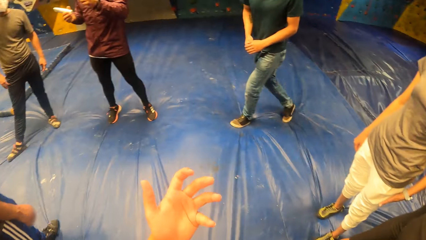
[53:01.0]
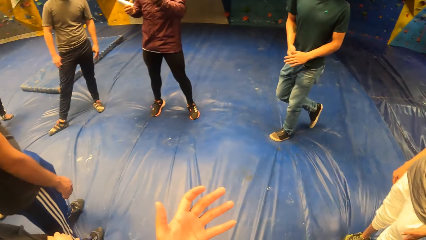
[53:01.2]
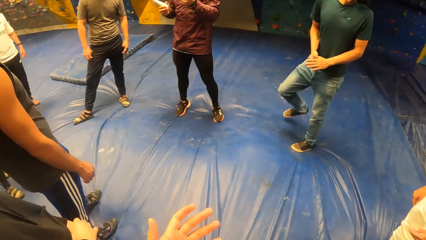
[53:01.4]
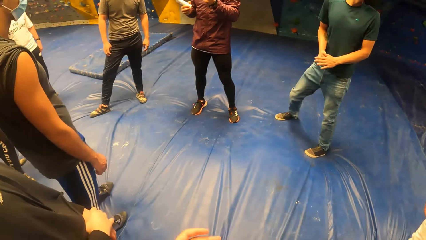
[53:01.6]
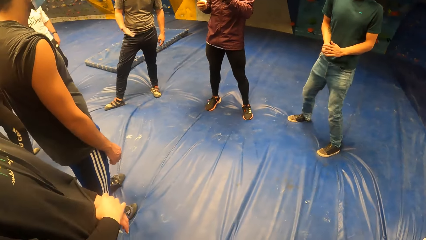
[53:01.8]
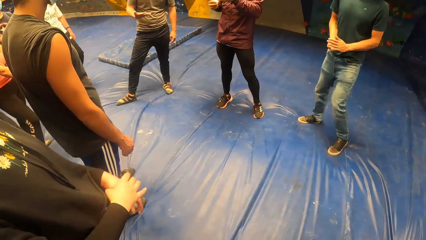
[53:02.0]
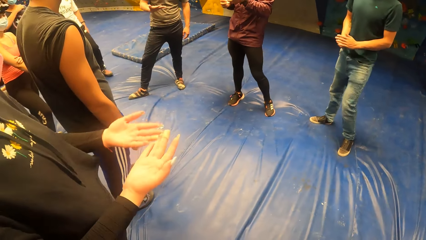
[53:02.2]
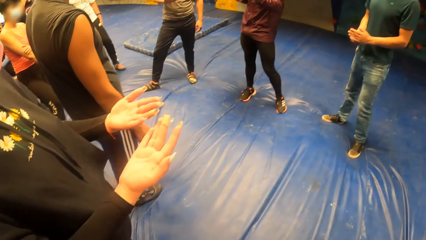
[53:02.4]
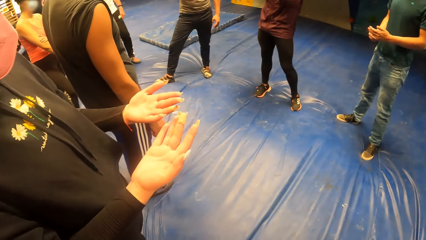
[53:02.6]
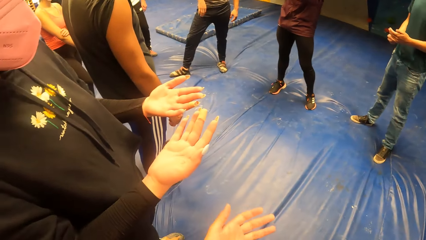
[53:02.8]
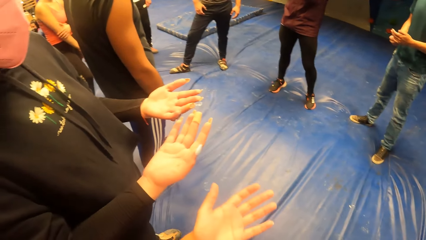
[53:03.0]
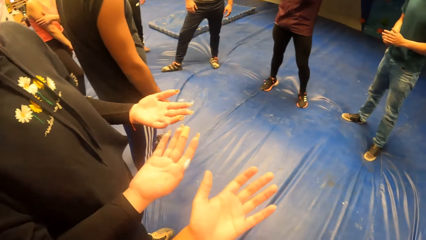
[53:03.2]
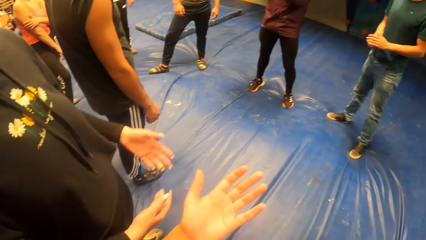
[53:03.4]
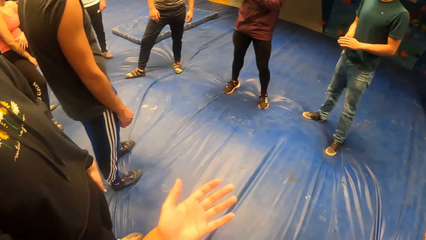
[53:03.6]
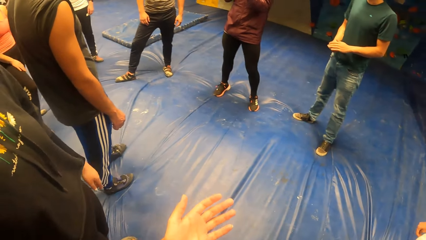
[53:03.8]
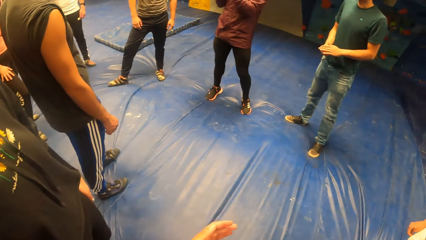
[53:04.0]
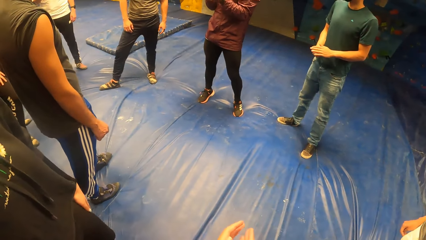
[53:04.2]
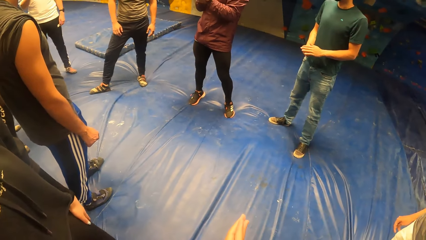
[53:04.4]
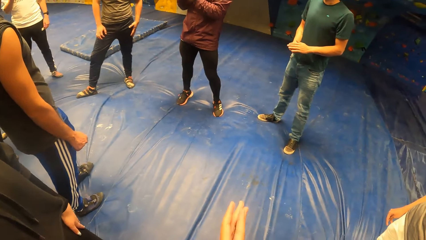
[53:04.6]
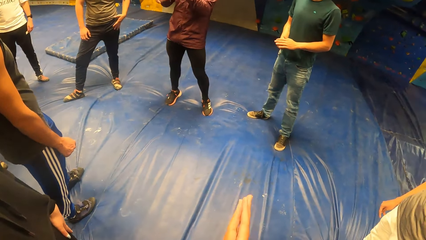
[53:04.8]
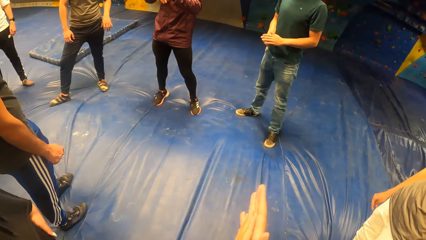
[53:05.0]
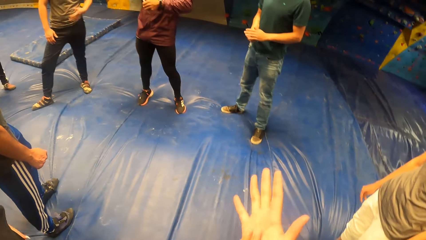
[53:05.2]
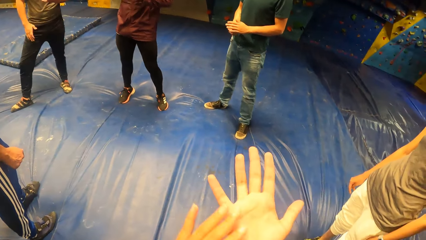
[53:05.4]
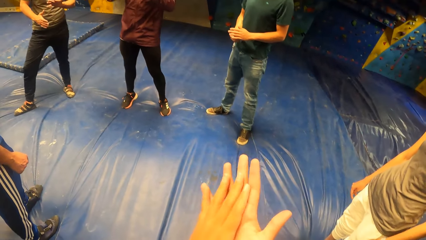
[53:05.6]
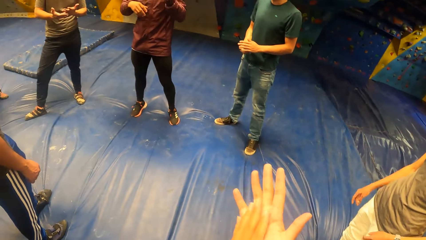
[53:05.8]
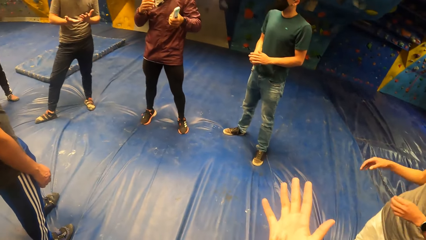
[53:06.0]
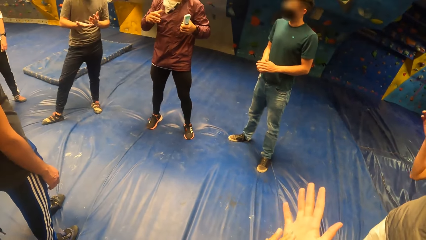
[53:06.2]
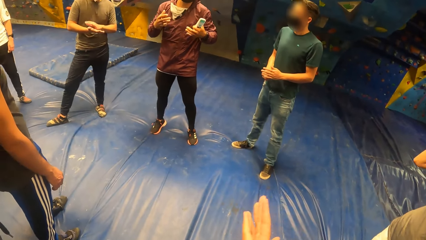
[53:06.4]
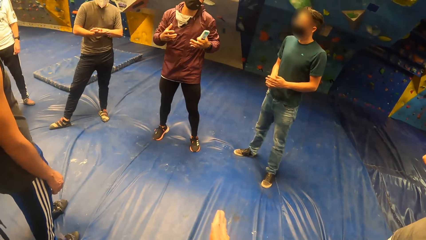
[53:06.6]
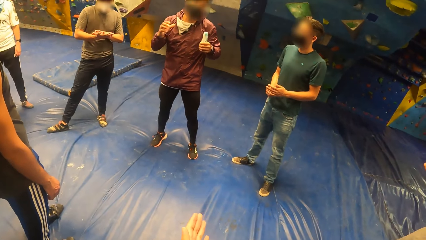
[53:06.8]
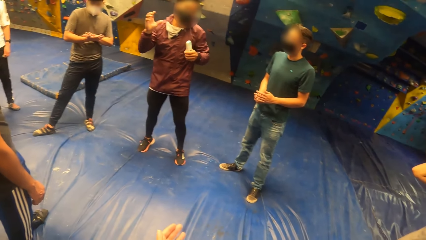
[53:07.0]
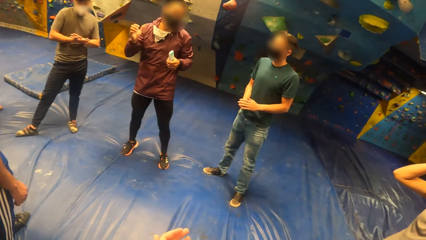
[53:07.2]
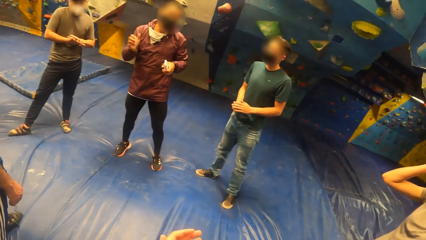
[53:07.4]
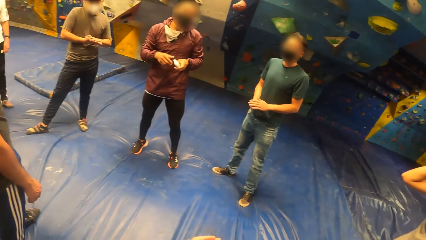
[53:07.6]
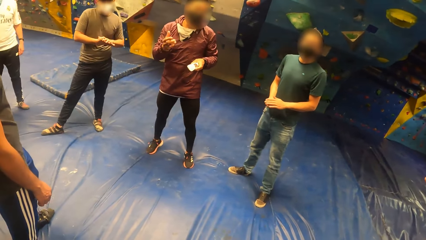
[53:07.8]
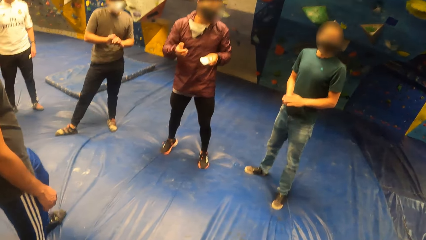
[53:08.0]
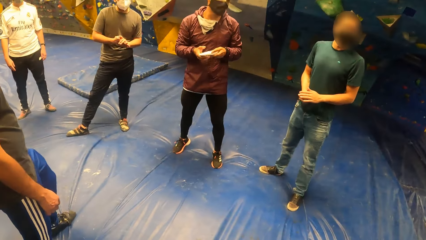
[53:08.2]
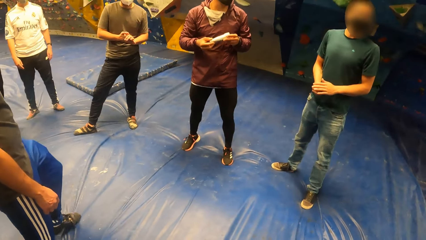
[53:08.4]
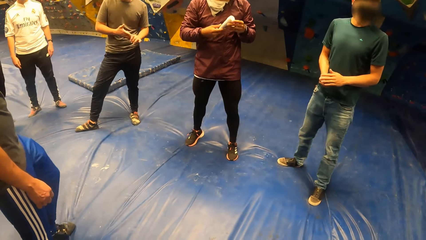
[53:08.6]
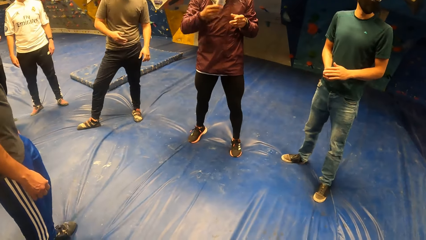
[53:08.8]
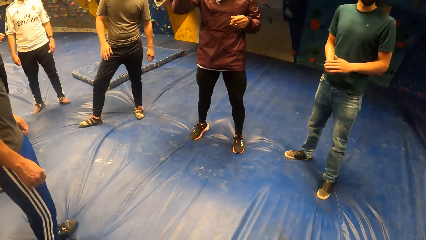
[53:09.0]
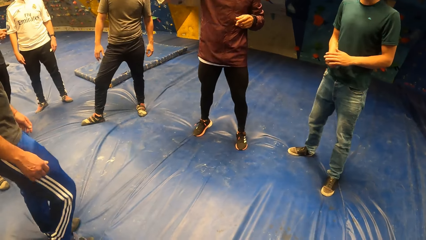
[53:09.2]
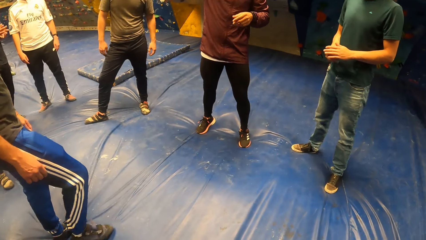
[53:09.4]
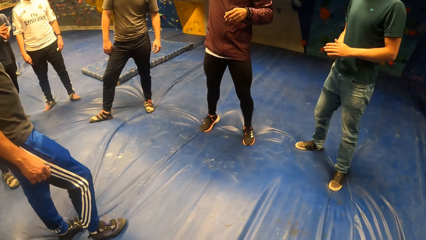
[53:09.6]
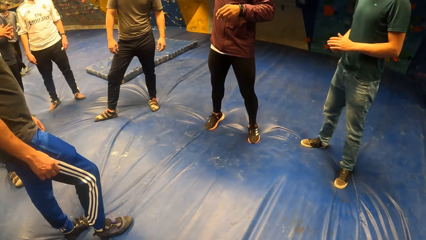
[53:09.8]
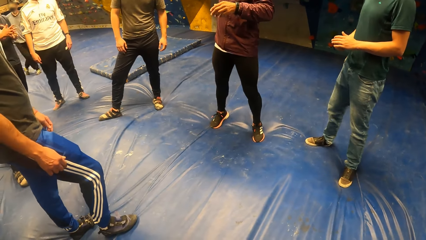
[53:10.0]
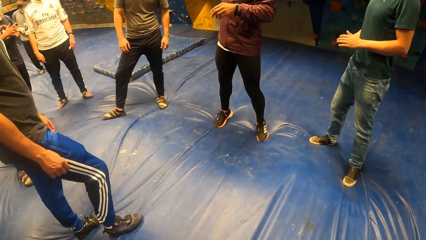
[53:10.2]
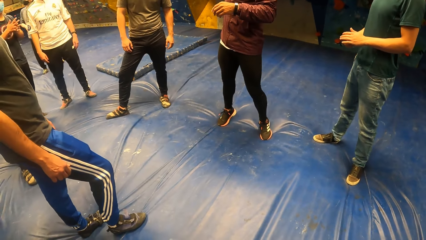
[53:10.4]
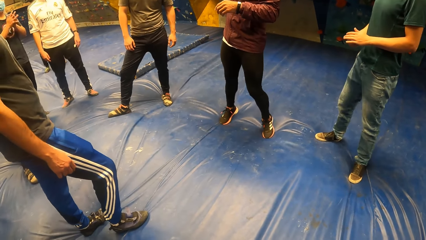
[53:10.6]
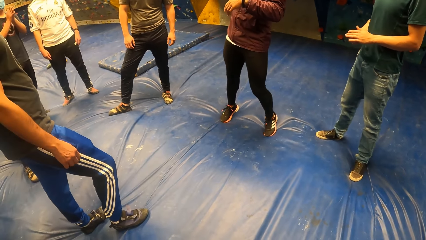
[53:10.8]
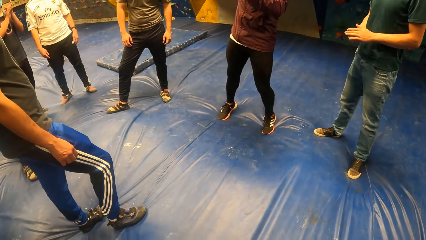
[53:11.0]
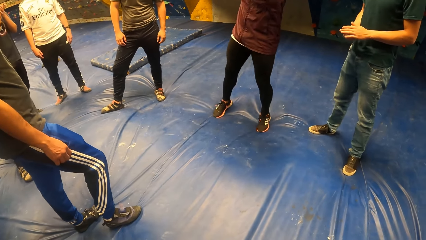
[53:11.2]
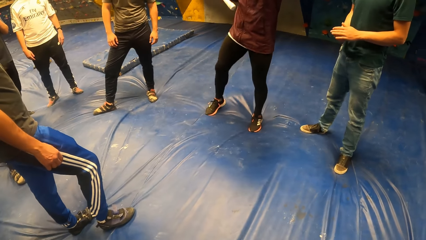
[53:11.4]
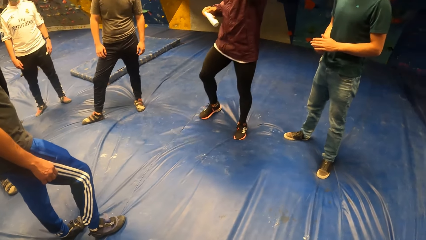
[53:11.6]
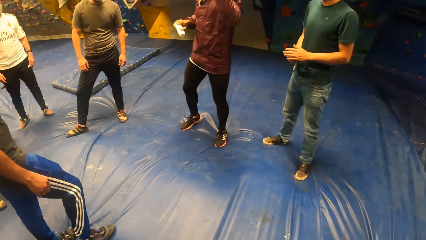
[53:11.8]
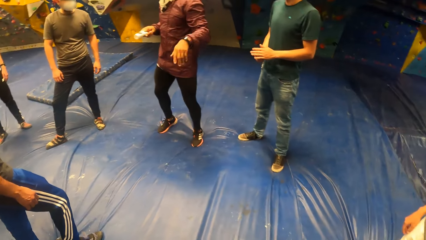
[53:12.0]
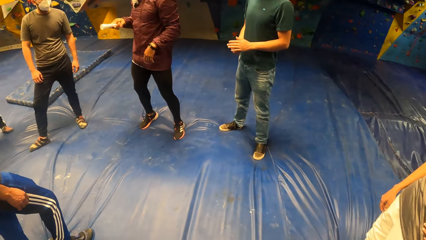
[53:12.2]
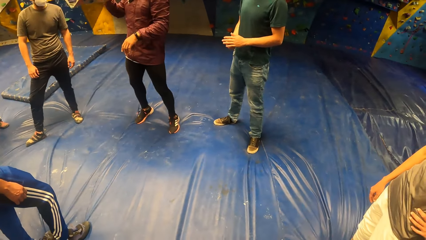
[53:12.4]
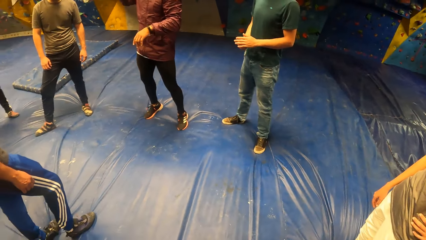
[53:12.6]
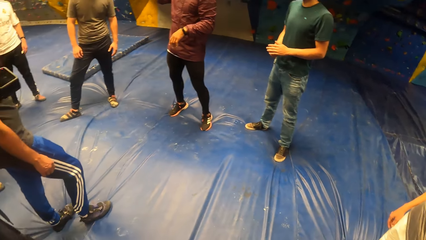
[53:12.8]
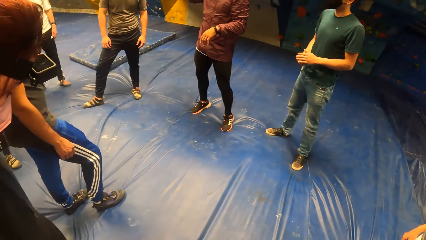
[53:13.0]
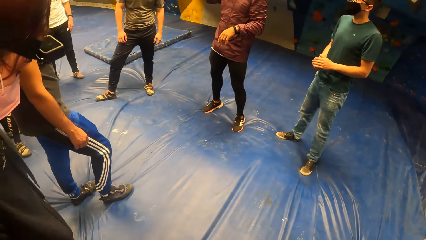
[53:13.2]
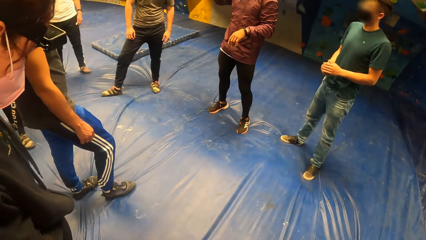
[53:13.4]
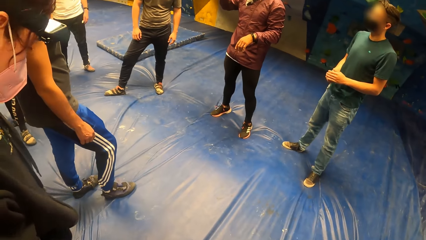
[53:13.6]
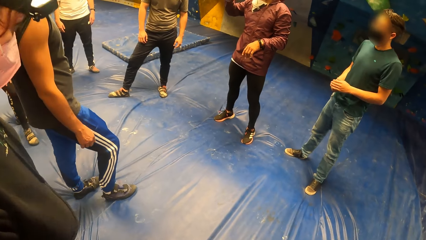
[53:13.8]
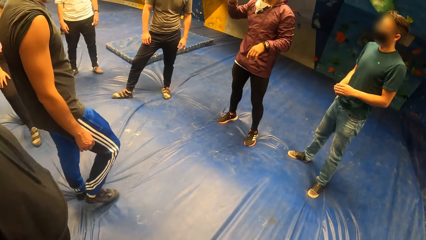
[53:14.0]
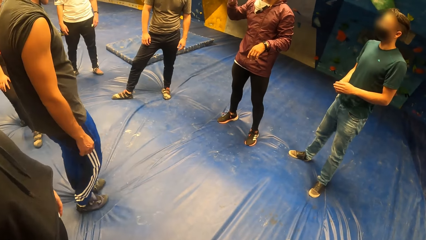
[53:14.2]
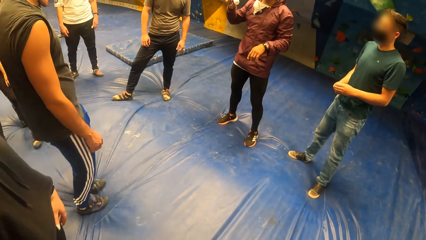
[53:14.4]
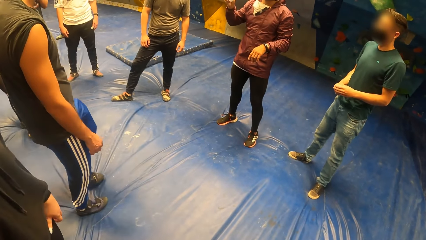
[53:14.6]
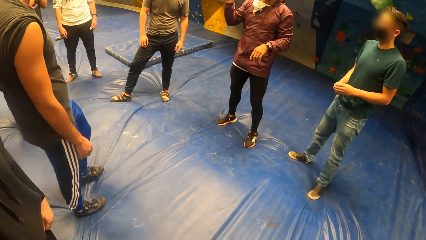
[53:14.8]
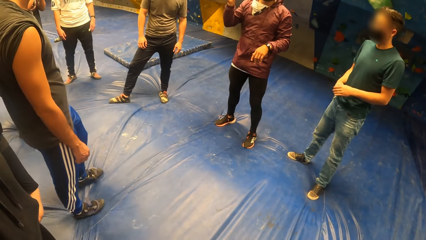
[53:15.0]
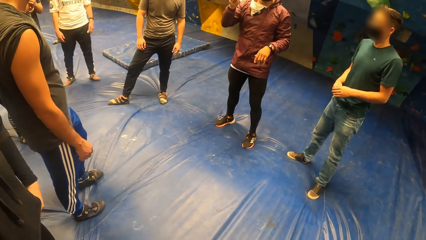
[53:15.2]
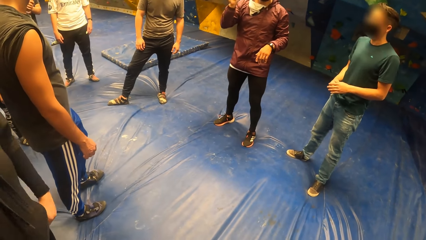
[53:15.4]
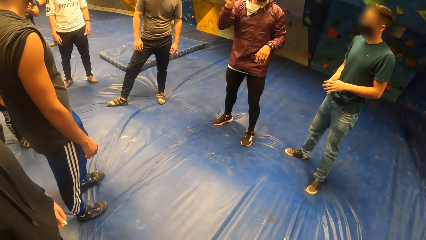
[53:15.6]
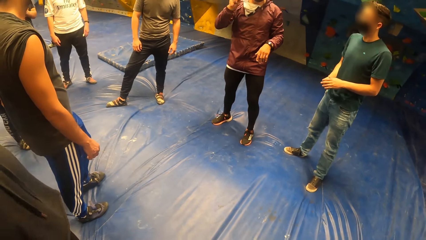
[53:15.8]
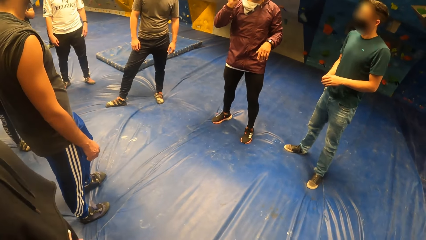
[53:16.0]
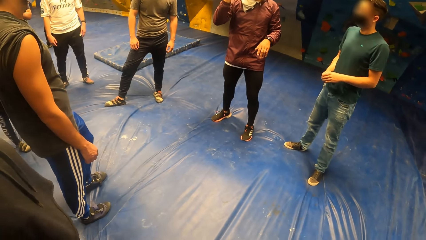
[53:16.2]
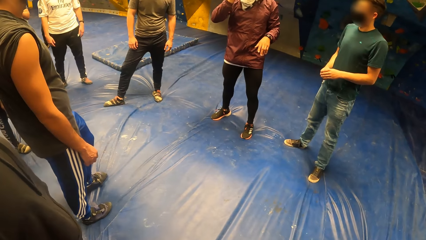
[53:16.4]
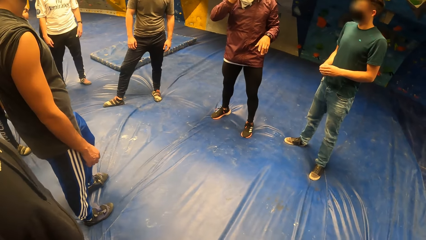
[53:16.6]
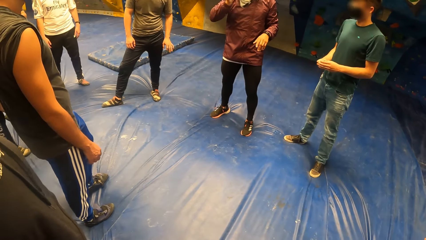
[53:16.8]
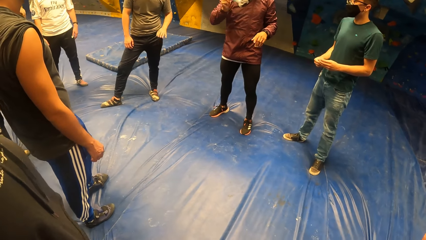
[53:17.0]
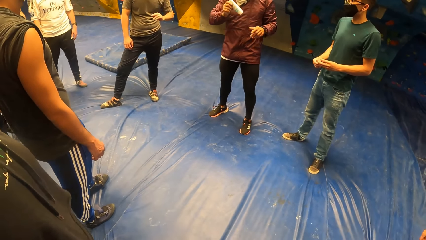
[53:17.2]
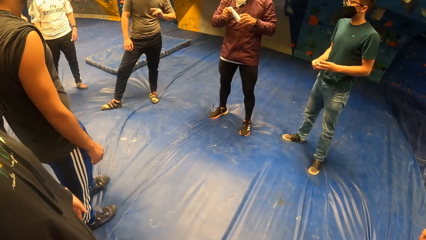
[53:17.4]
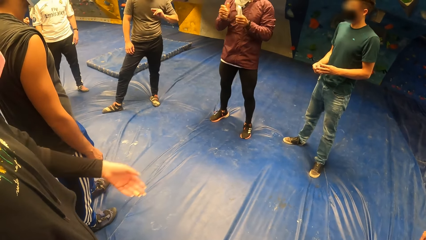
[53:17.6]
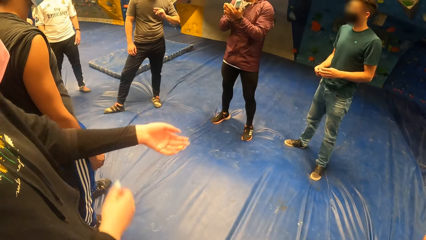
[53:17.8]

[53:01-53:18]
The camera wearer raises the hand. They look at the hand. They rub the hands. A man instructs the camera wearer. The camera wearer looks around.
